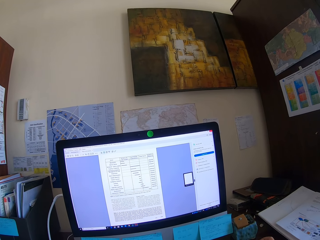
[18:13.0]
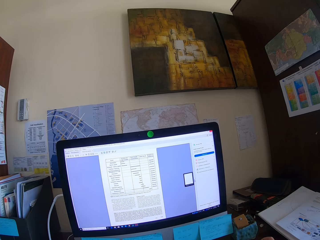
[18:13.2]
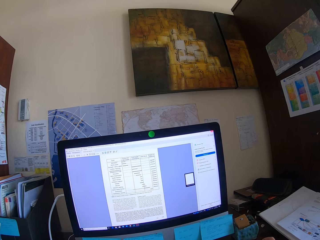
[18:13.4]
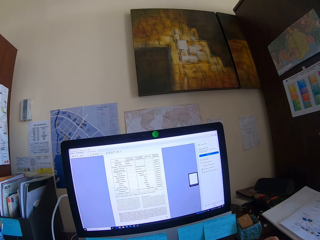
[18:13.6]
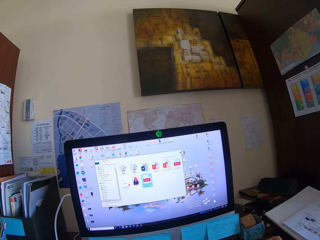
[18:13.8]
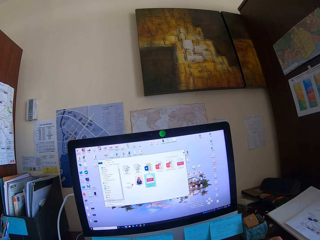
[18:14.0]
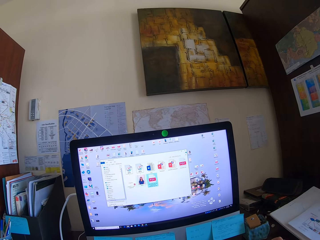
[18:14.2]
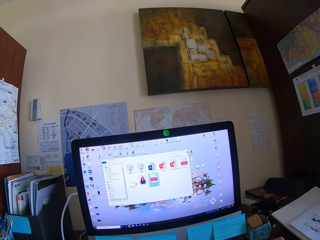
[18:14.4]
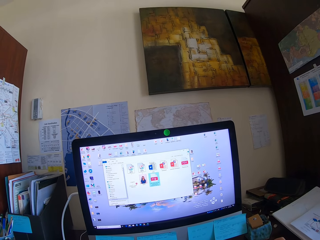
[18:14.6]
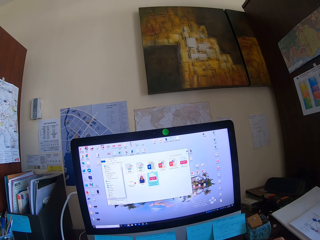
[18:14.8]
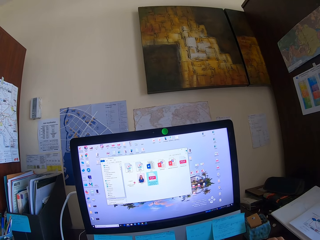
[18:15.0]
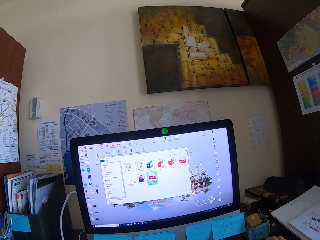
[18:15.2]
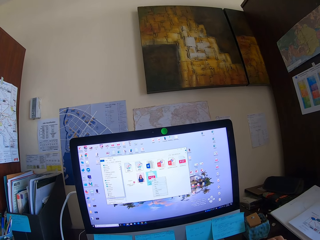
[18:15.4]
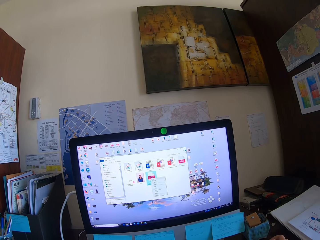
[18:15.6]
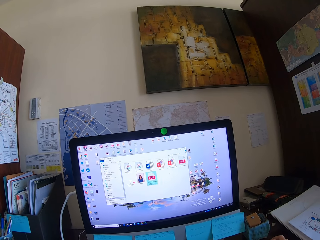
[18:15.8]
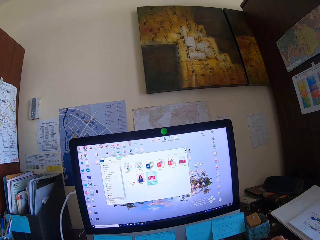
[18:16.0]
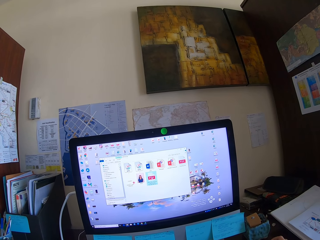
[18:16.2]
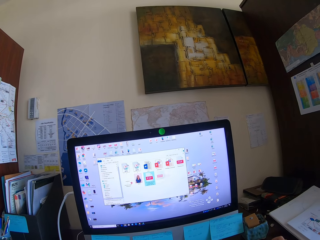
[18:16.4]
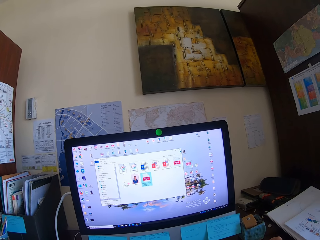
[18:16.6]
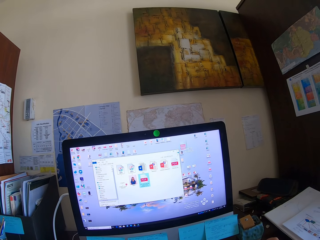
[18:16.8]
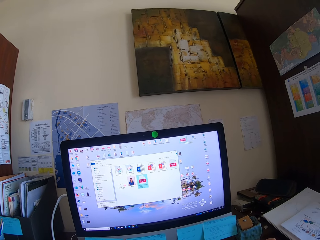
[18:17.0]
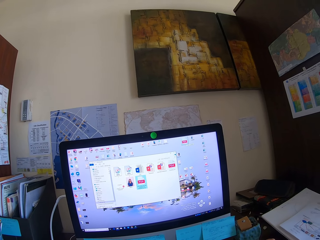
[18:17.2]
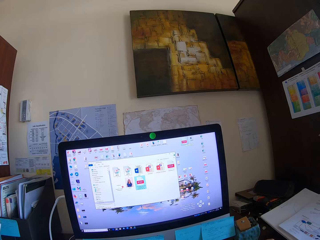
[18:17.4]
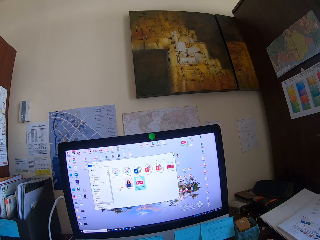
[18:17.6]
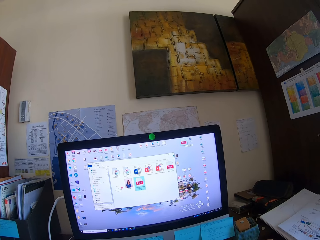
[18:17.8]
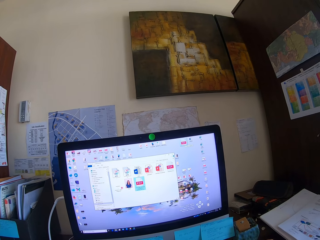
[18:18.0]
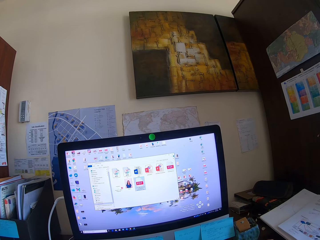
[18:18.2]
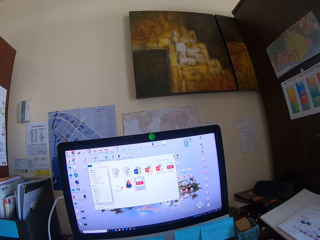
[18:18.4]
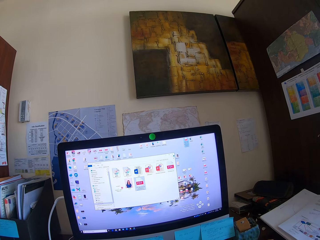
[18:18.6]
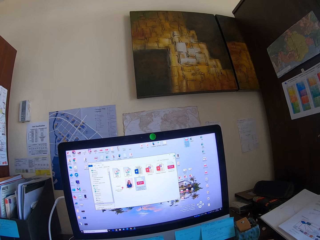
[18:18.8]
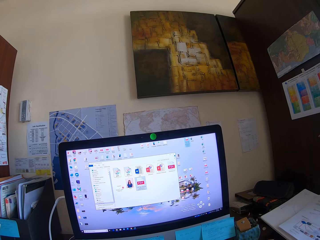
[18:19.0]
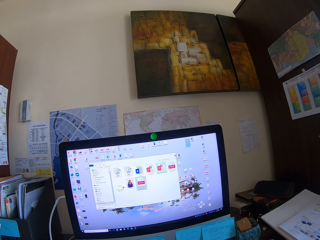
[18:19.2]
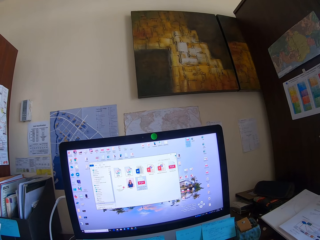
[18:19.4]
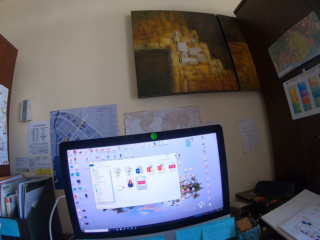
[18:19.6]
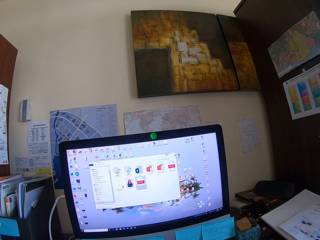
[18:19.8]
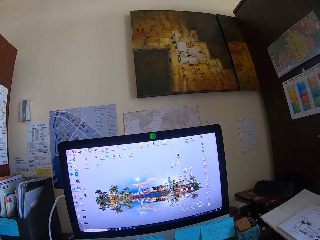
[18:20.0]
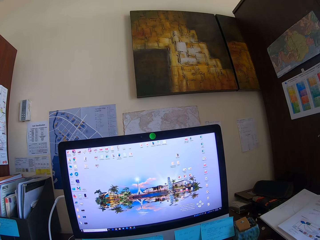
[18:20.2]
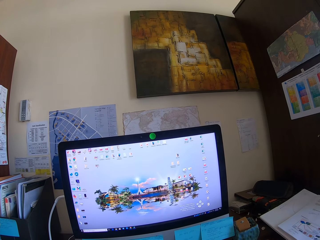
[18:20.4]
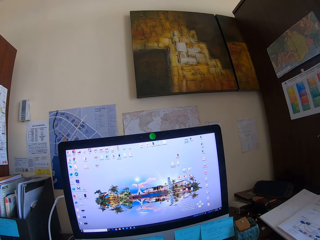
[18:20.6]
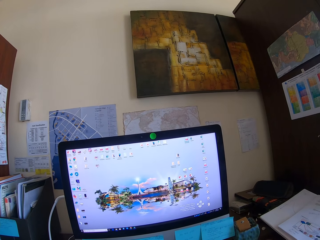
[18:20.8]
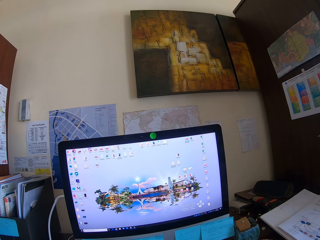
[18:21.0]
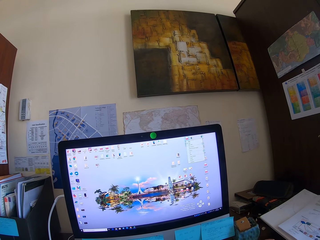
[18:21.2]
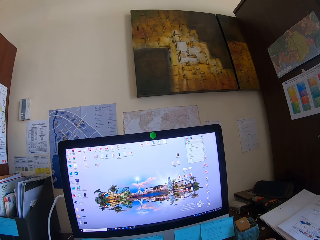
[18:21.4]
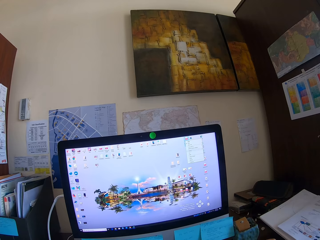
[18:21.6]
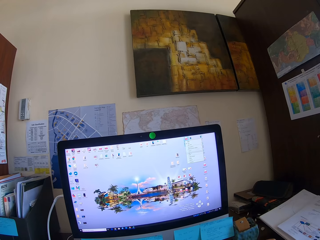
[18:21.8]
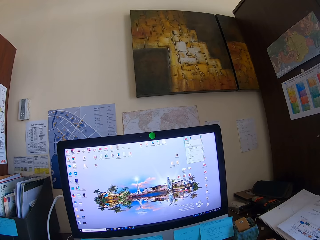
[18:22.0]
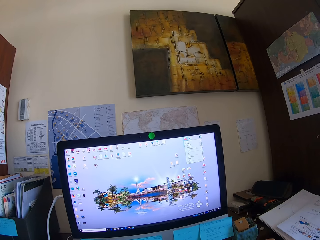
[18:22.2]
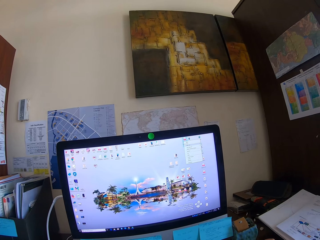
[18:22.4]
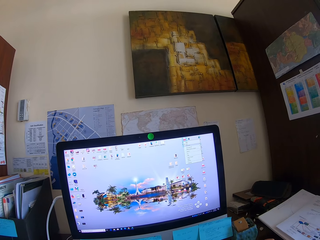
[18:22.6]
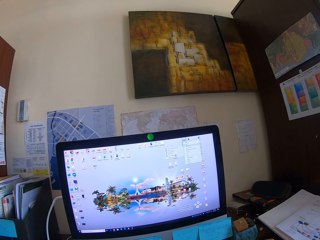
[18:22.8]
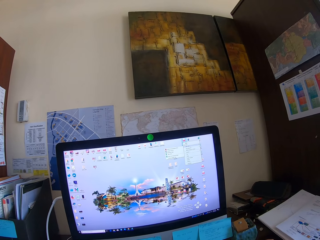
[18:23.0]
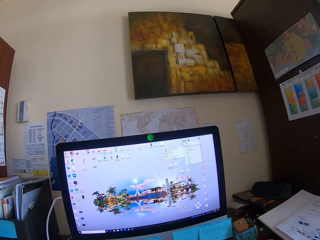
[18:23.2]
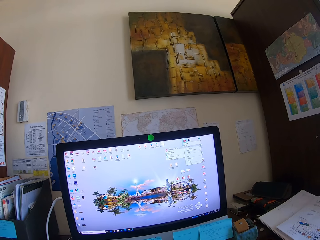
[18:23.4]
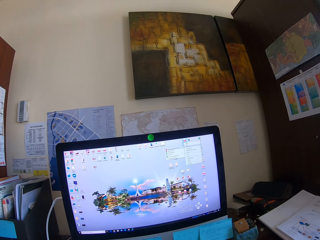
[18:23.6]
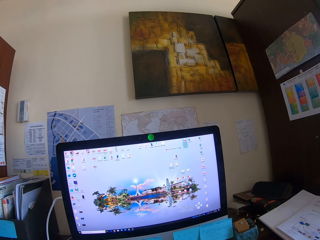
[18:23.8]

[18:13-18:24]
The camera wearer scrolls on the laptop screen. They drag a folder to the desktop. They look on the laptop screen. They open the folder.

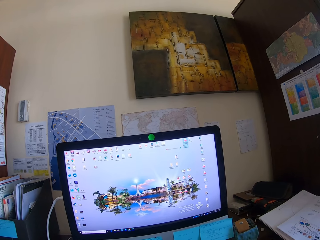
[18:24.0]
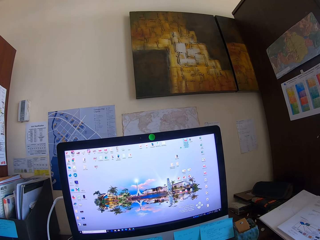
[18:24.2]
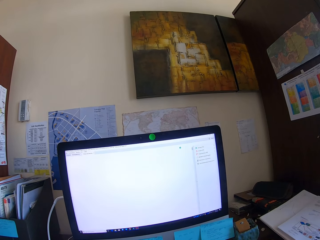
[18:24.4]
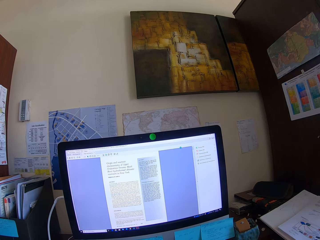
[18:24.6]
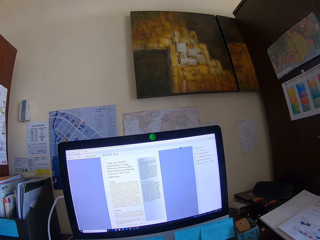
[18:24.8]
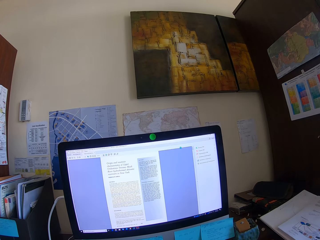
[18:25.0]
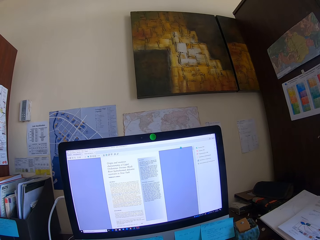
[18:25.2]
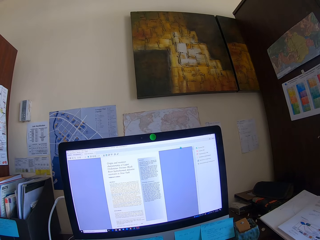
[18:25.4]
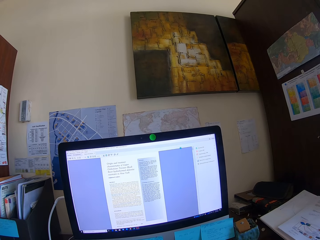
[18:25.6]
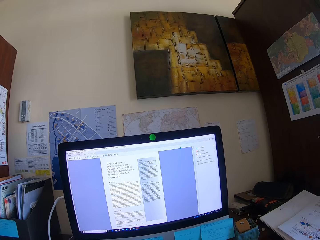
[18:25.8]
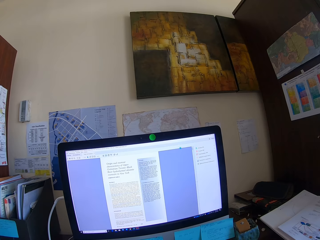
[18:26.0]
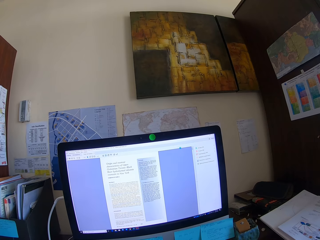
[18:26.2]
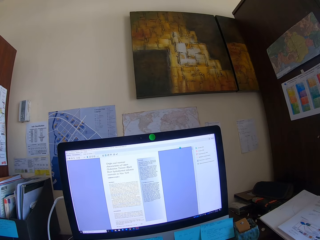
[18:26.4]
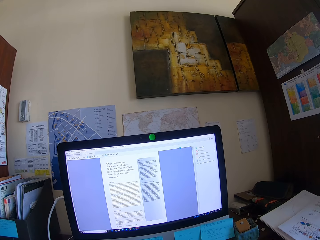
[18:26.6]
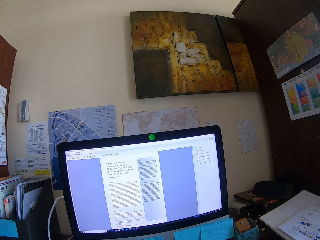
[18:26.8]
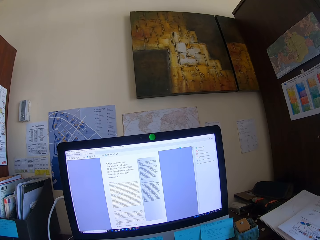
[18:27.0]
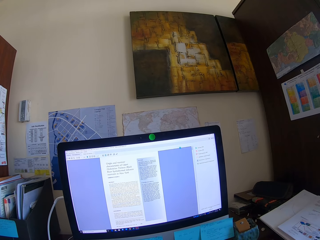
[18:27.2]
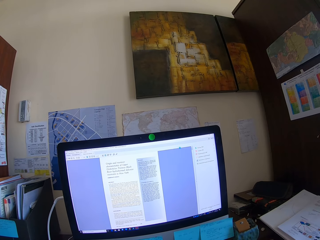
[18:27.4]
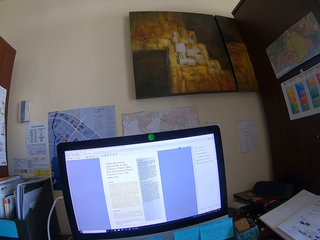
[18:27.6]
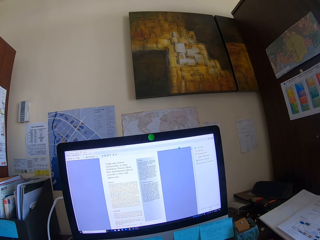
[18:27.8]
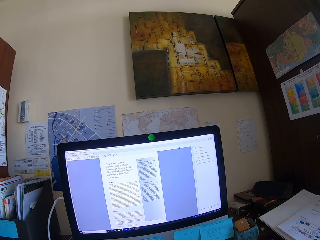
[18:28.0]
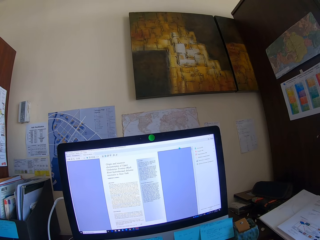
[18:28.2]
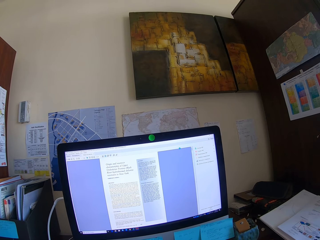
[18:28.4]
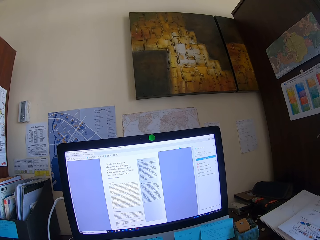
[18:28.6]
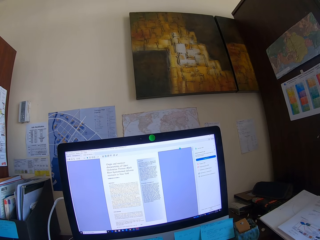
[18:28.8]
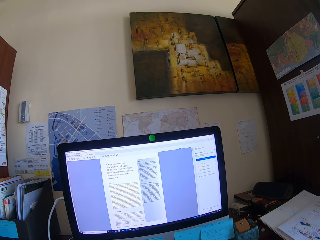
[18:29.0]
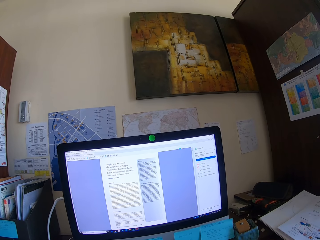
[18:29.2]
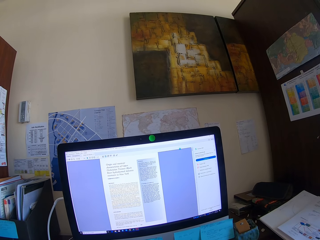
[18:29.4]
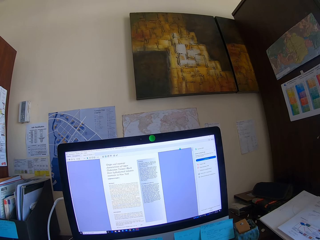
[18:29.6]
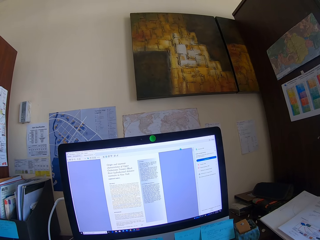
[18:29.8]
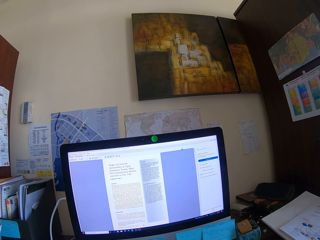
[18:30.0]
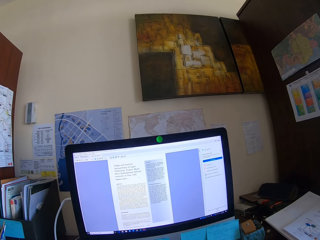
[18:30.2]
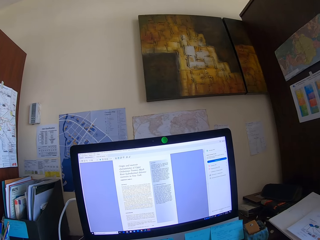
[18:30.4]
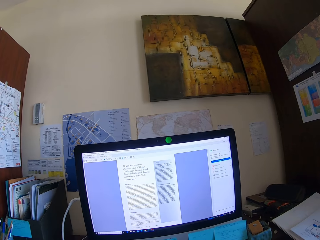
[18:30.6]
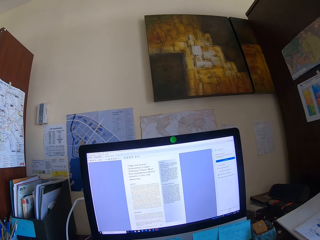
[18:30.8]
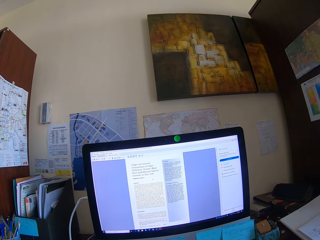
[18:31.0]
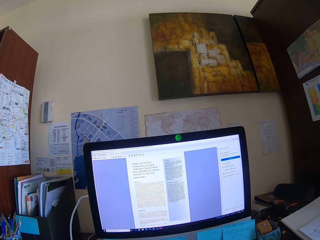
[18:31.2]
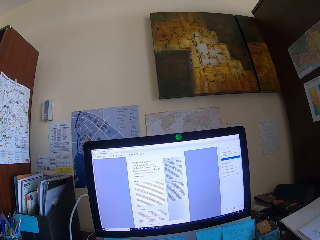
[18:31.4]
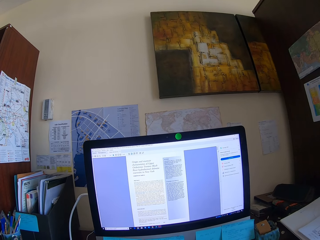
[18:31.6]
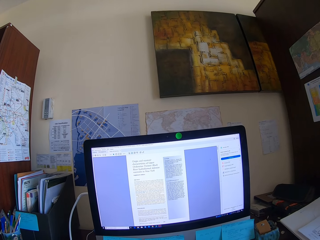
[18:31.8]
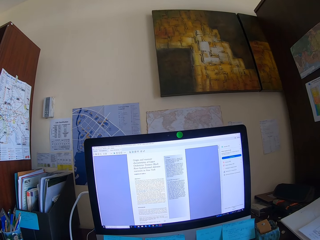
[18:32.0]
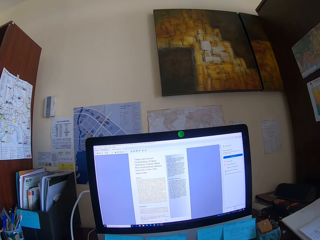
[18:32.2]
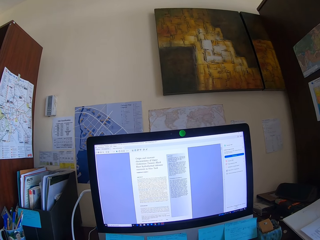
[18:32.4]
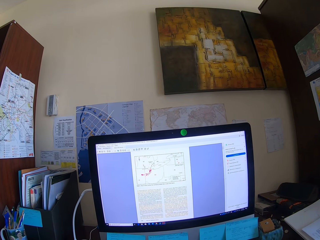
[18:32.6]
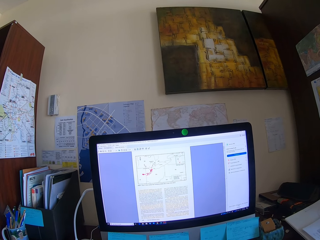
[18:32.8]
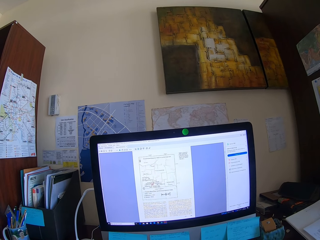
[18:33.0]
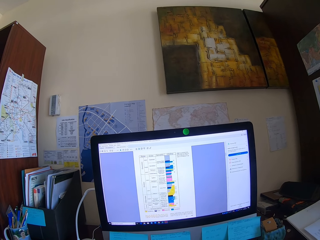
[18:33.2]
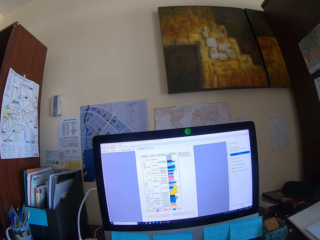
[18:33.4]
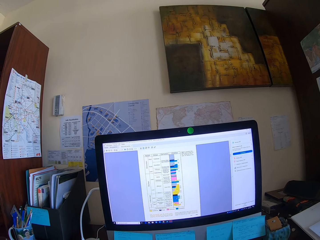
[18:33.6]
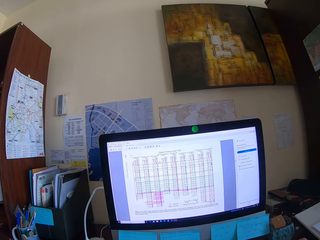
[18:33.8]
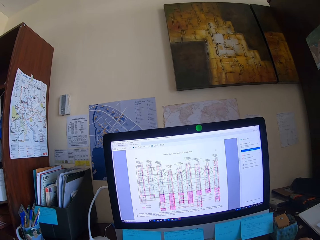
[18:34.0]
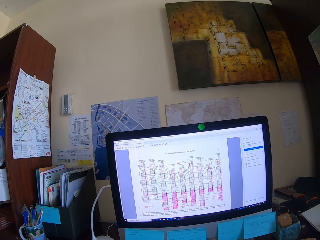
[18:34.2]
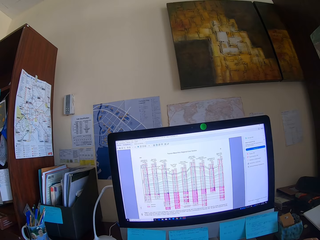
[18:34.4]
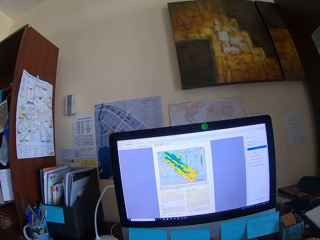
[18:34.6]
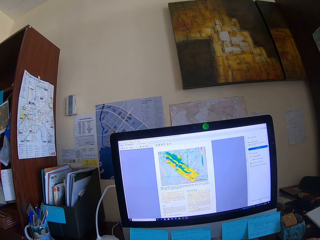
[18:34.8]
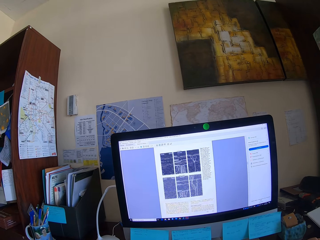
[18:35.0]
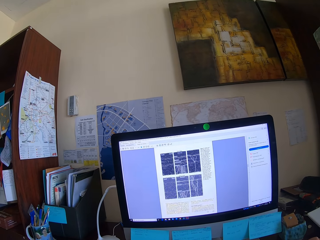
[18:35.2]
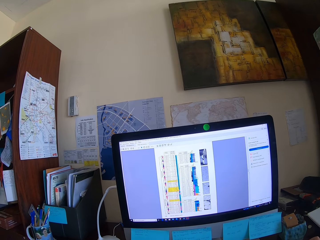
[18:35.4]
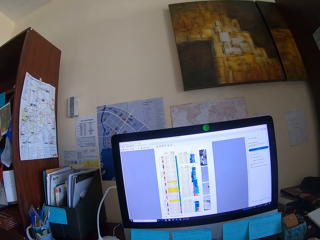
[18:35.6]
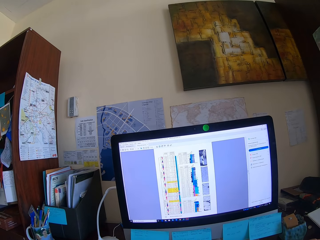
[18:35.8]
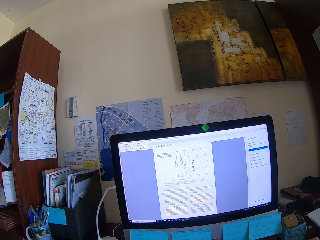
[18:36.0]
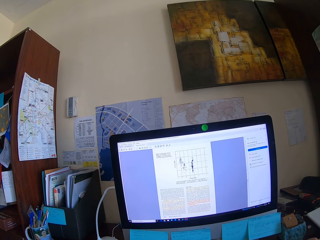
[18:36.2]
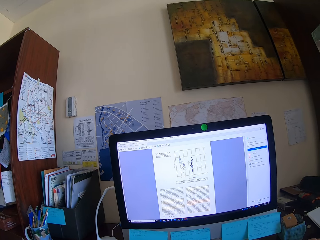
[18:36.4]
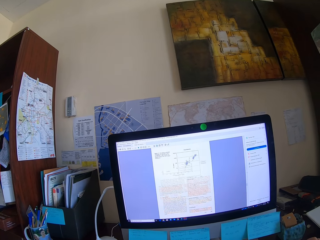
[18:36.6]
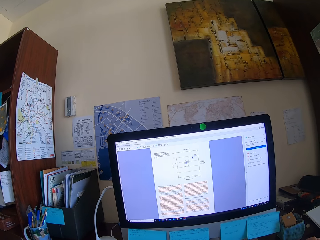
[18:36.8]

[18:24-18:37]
The camera wearer reads the text from the computer. They use the computer. They scroll on the laptop screen.
